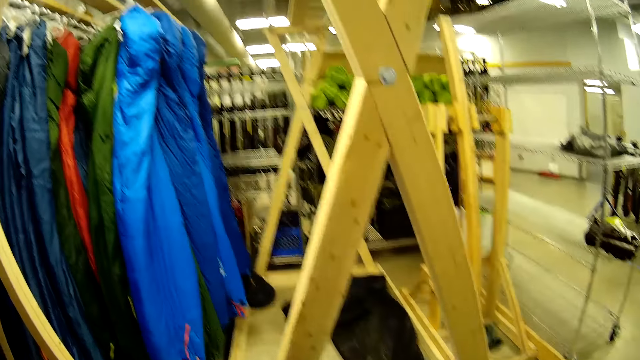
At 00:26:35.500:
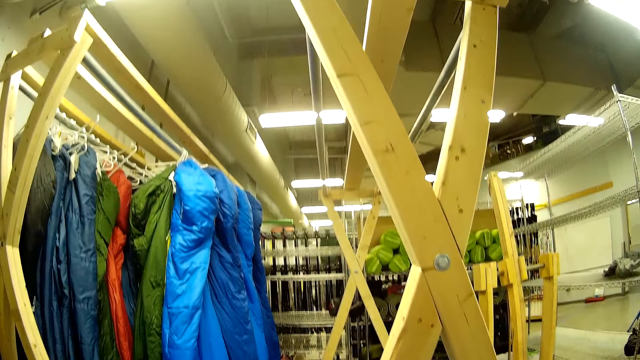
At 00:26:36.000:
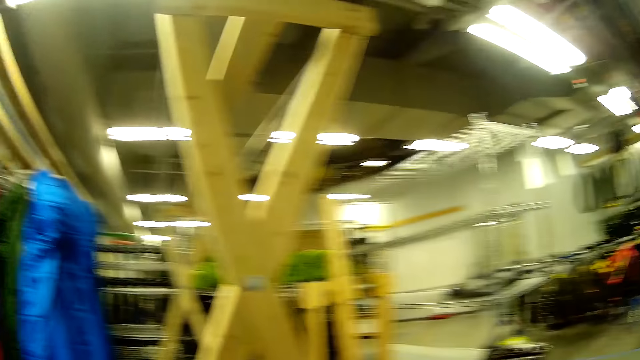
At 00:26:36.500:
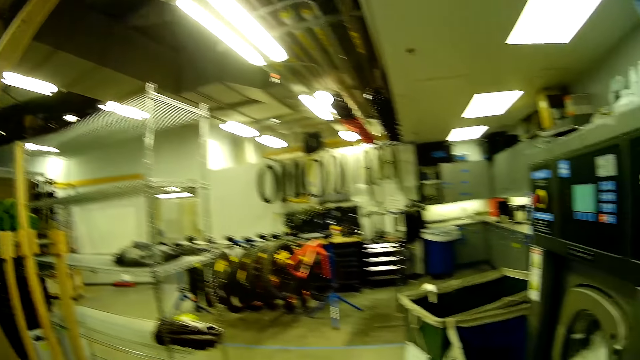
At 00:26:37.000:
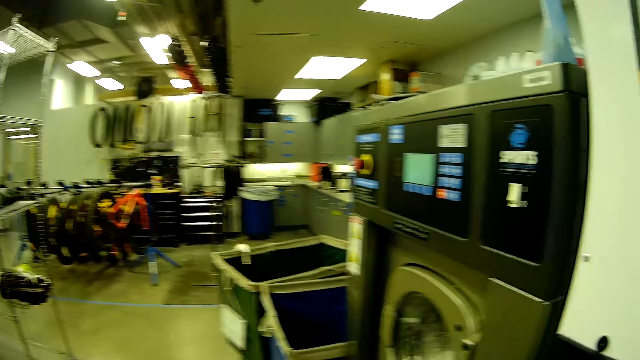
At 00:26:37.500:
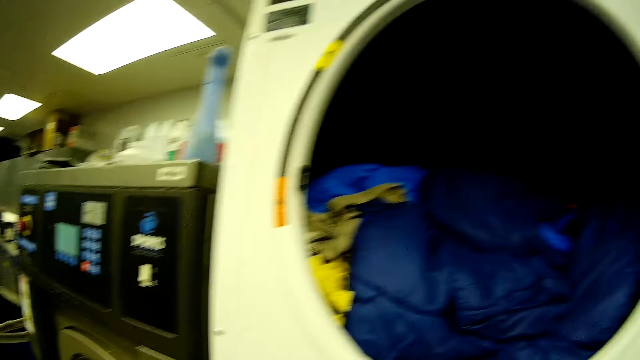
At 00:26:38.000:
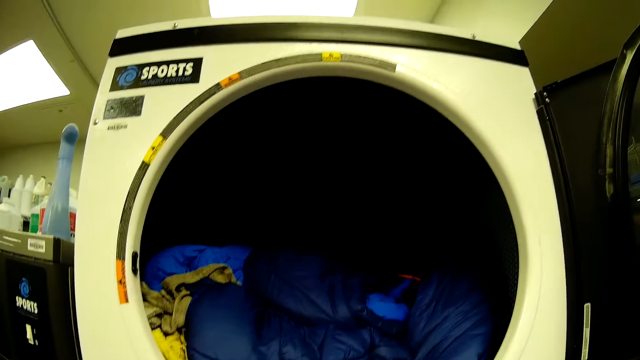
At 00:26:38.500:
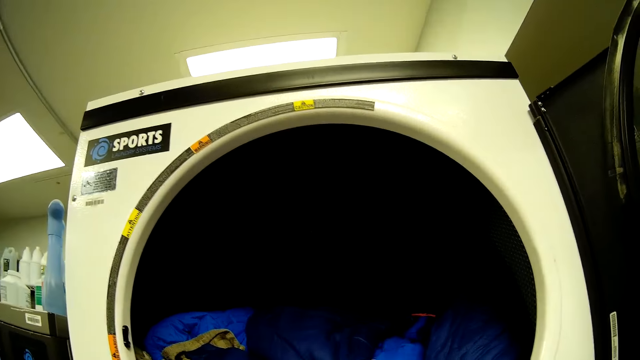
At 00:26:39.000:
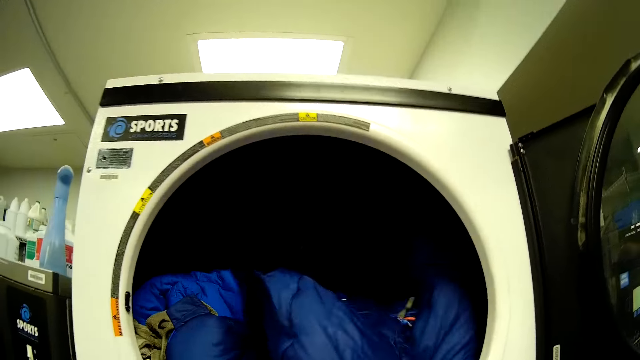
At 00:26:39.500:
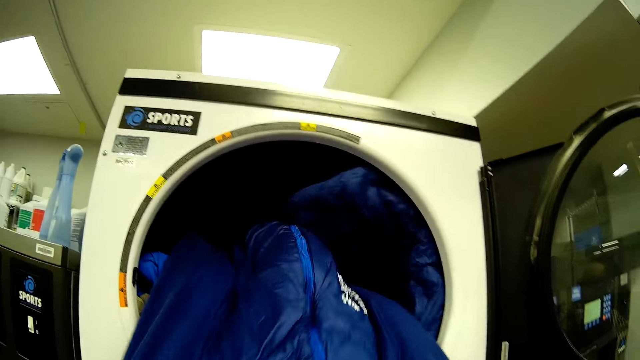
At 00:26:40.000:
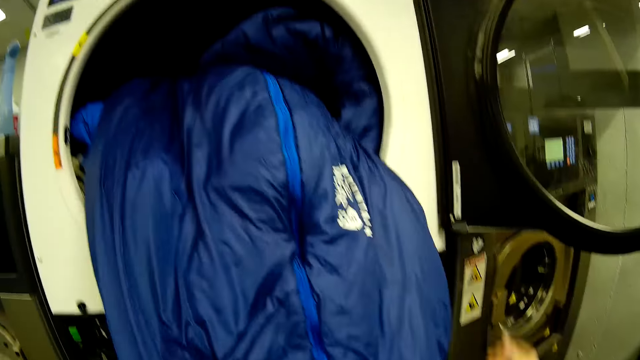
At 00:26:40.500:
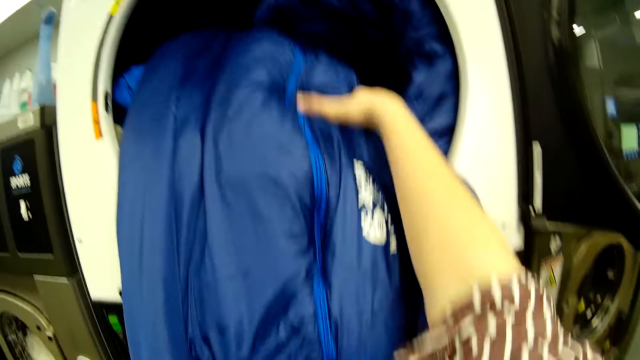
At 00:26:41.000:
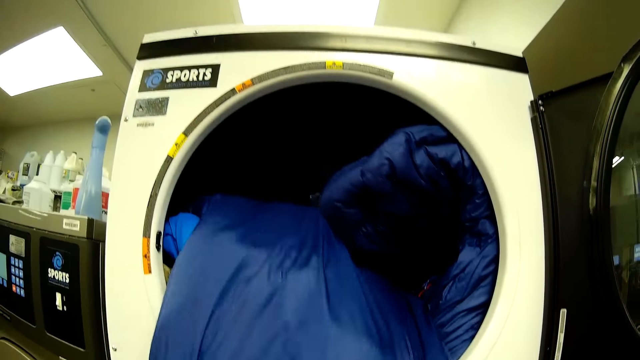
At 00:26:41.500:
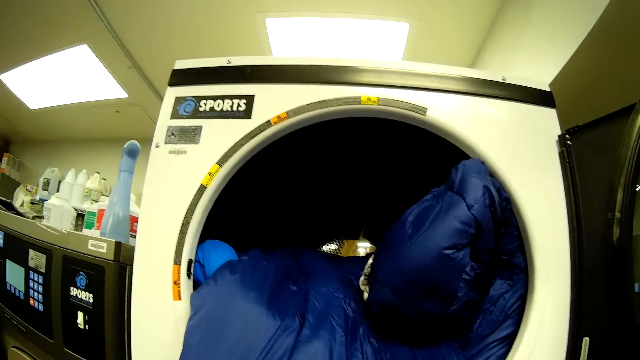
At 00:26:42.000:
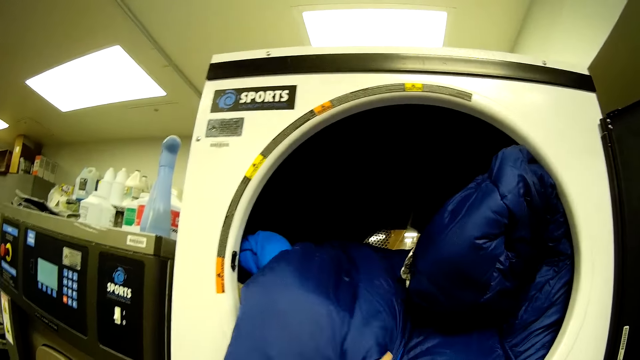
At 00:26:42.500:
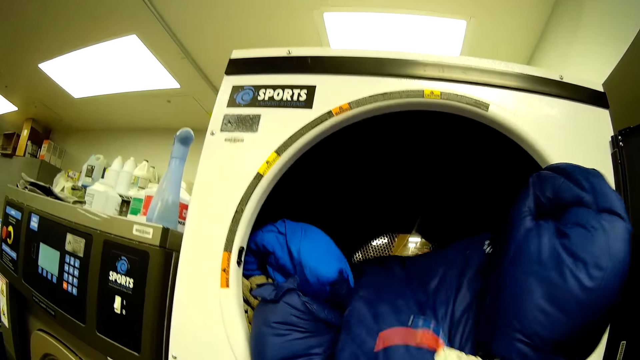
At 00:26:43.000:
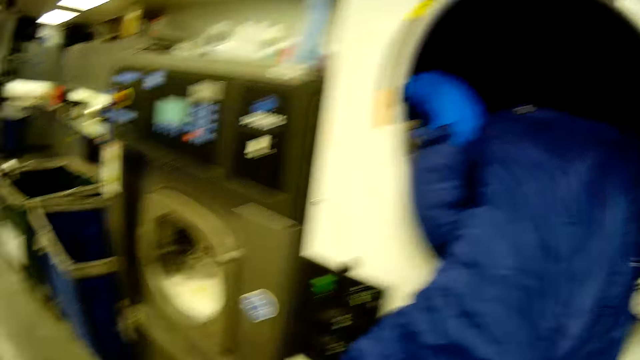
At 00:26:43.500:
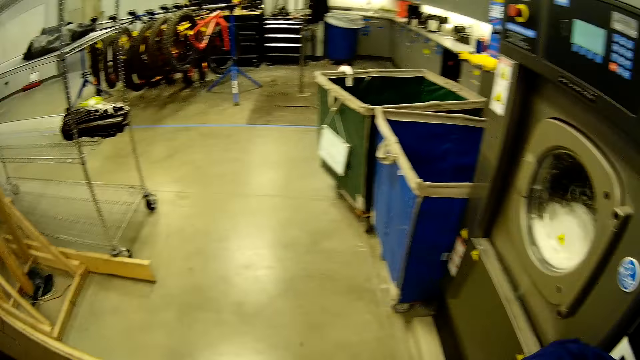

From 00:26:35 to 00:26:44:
The camera wearer removes a ski suit from the washing machine.

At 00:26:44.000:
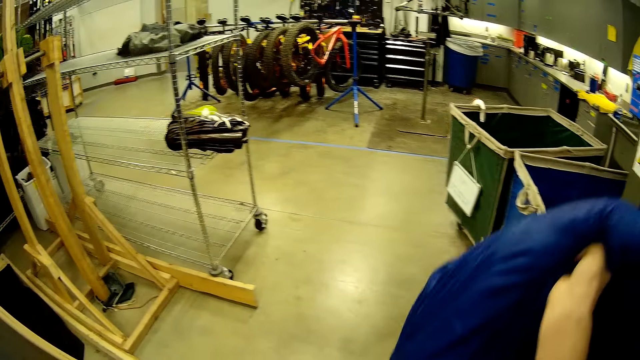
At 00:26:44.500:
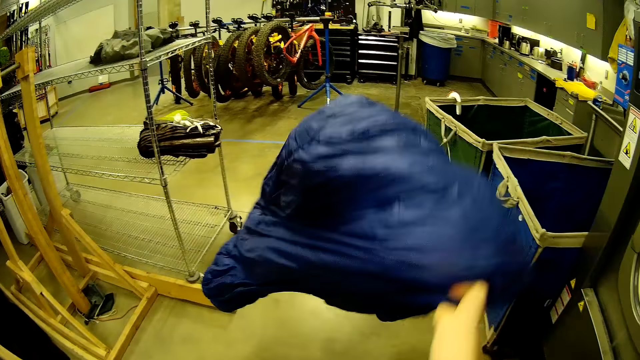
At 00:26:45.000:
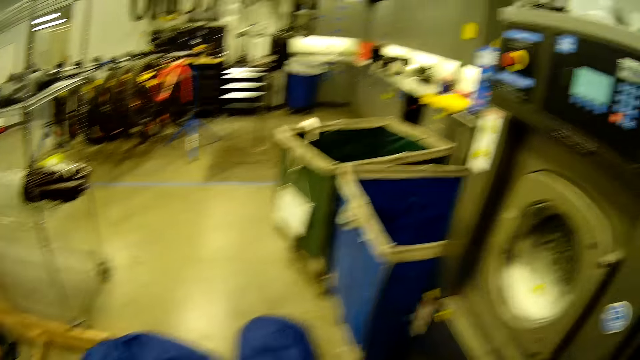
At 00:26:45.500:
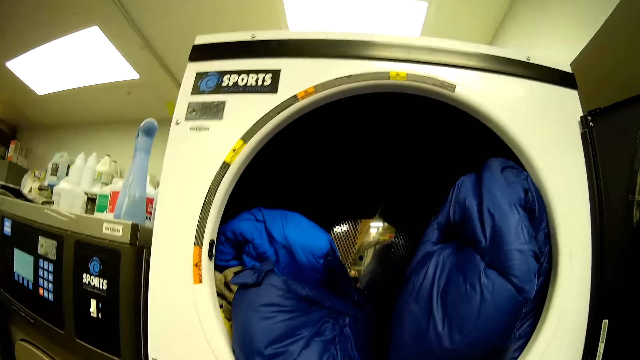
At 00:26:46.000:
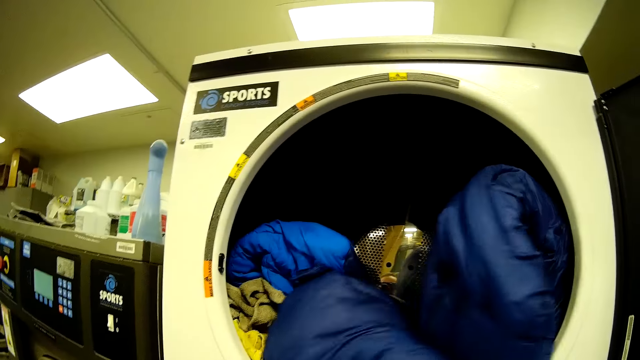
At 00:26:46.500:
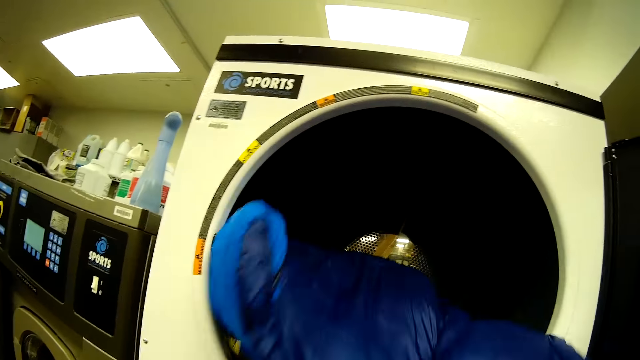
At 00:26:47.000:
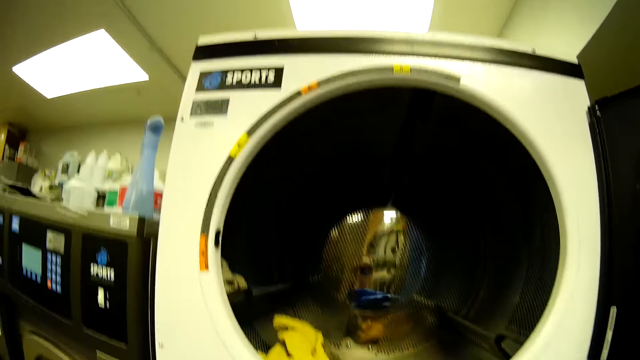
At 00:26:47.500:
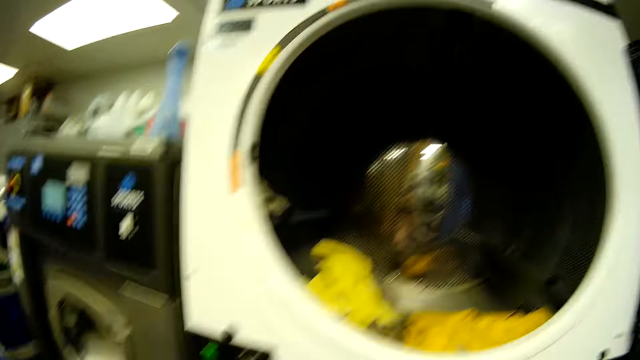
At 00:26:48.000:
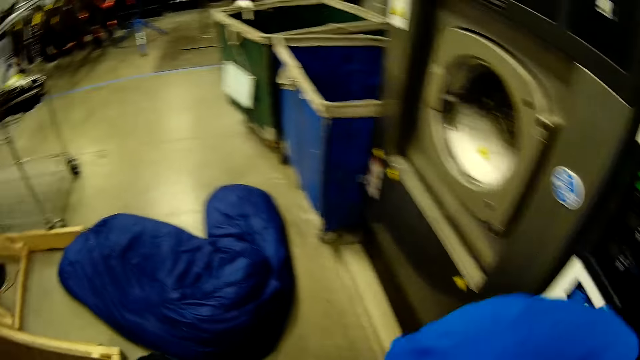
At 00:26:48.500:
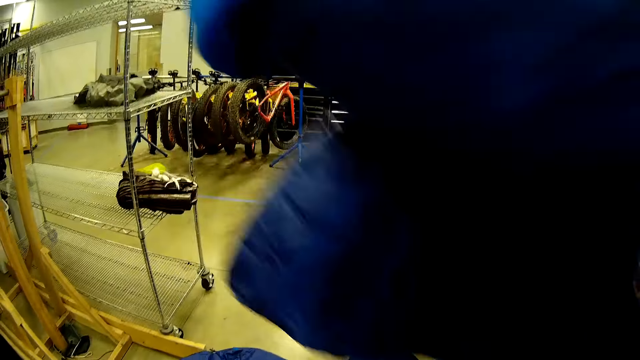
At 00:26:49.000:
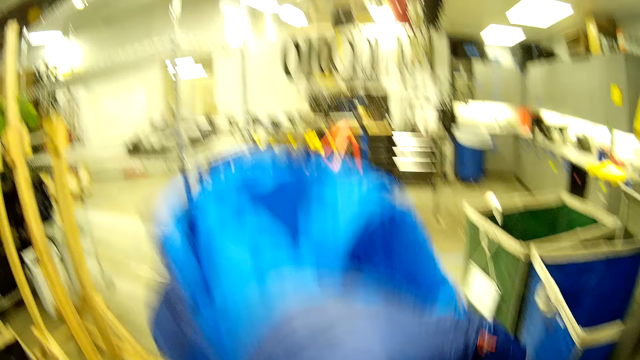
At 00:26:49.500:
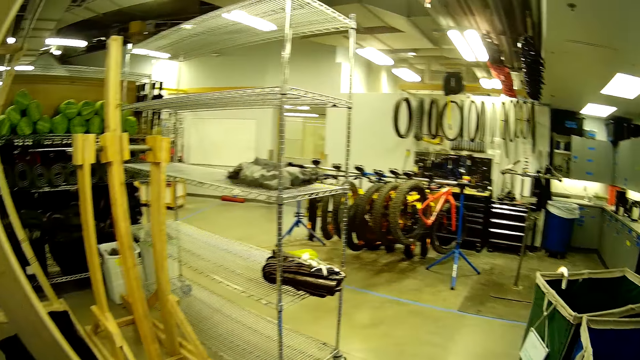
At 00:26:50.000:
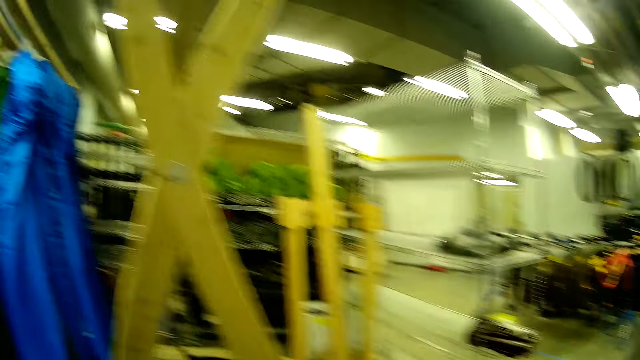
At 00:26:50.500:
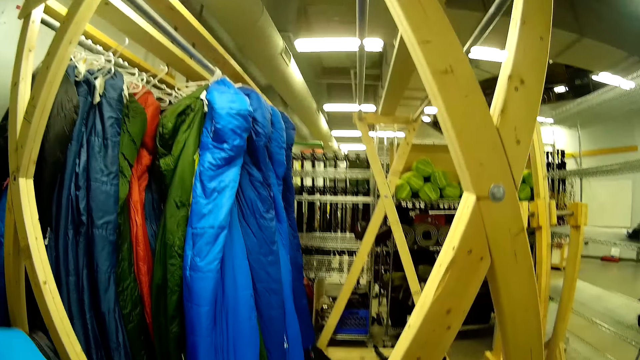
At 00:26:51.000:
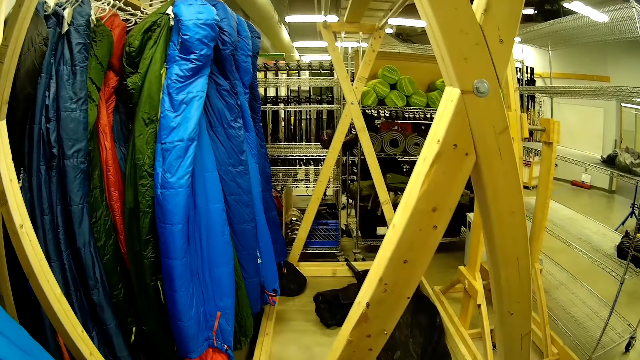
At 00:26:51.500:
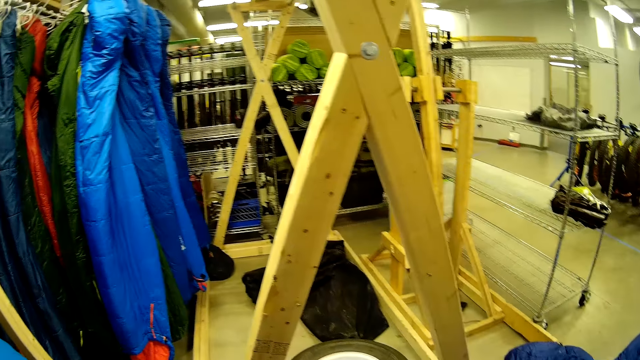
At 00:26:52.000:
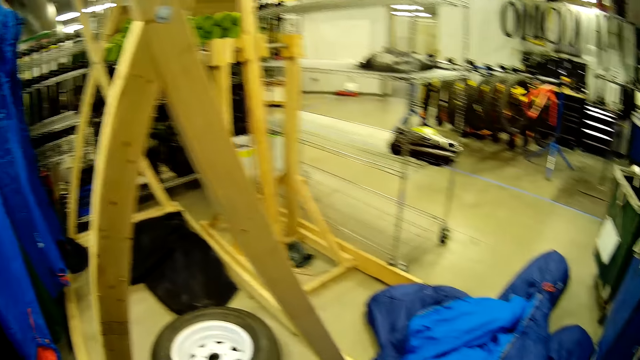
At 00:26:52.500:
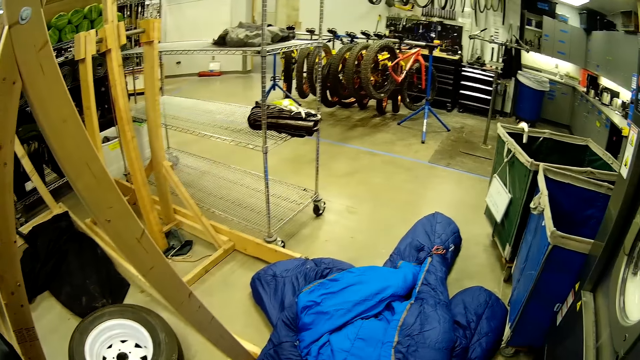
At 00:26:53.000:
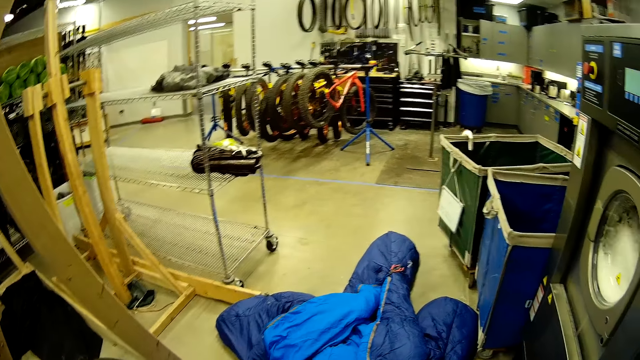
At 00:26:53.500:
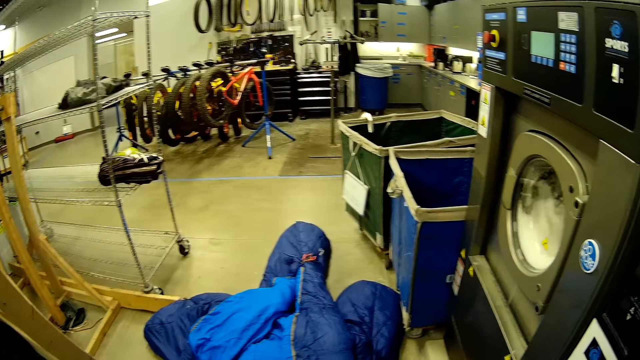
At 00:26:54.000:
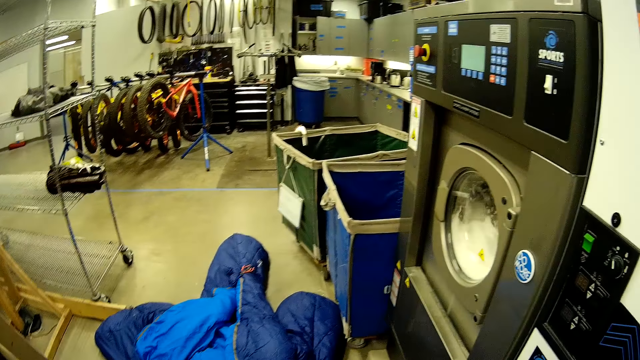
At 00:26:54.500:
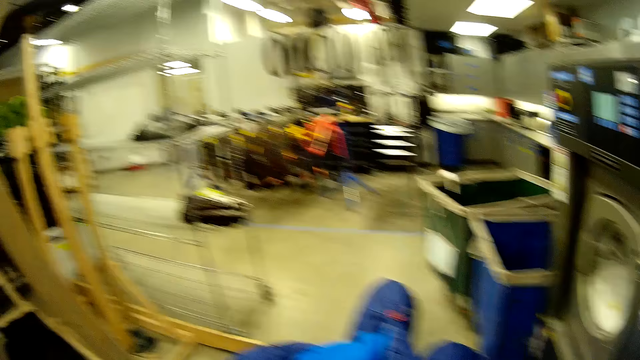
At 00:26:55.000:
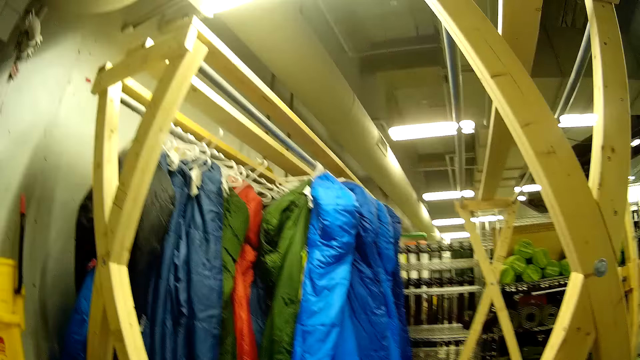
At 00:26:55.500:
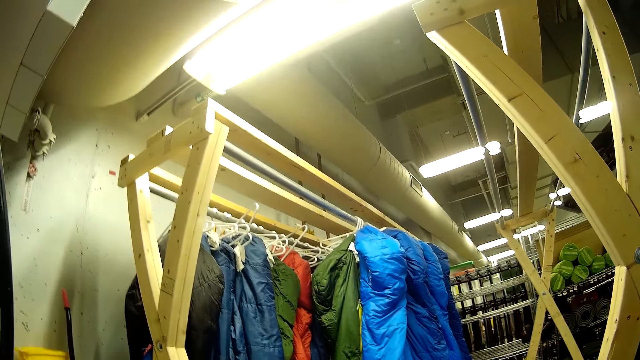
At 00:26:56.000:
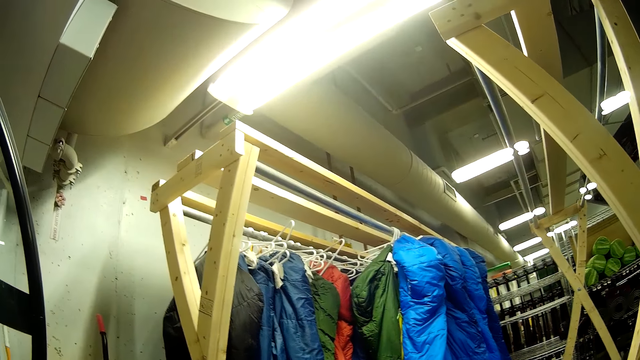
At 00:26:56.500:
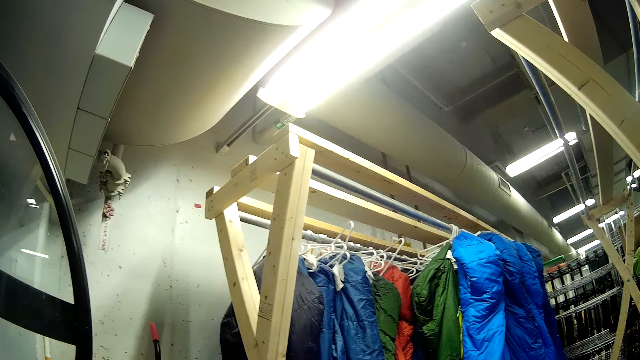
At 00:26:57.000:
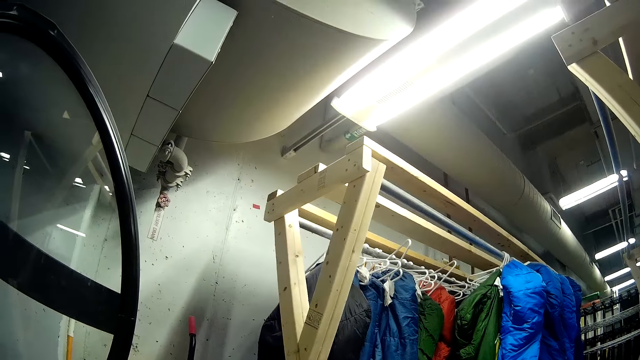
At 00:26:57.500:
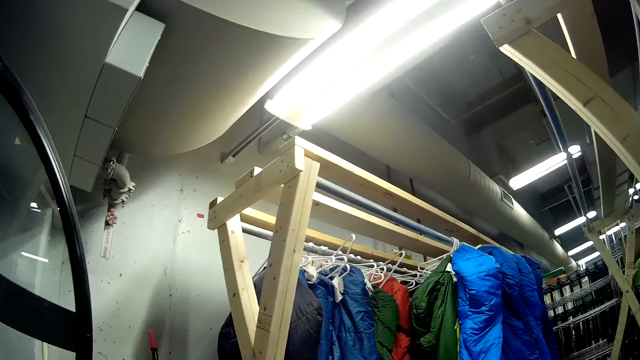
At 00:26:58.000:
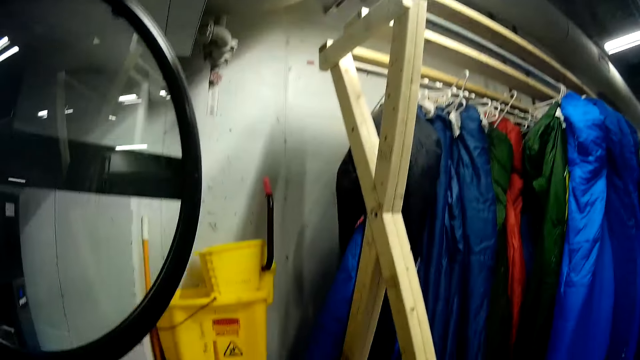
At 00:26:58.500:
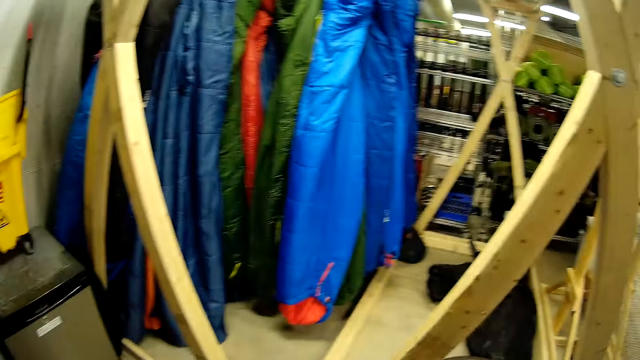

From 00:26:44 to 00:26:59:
The camera wearer drops the ski suit on the floor. They remove the ski suit from the washing machine. They drop the ski suit on the floor. They look around.
